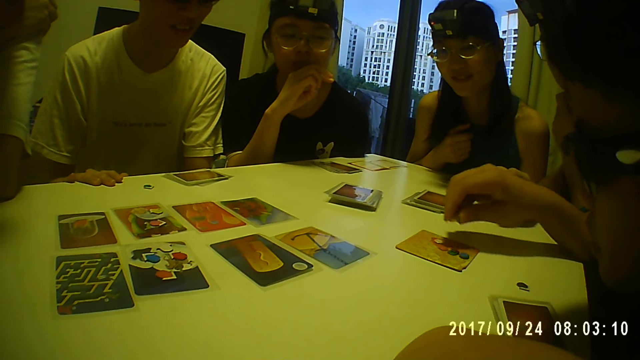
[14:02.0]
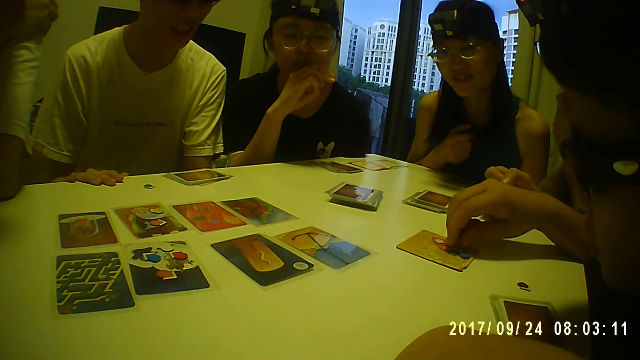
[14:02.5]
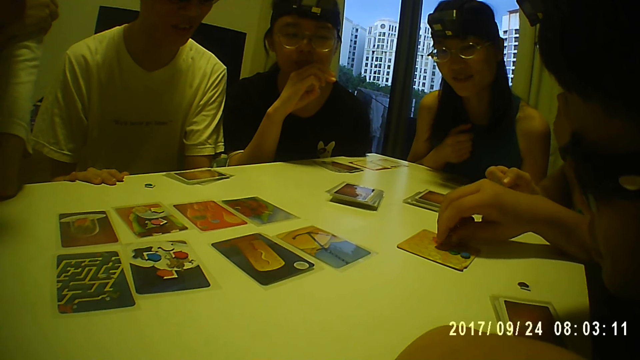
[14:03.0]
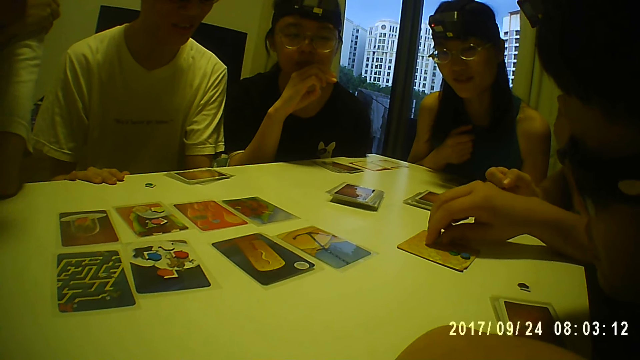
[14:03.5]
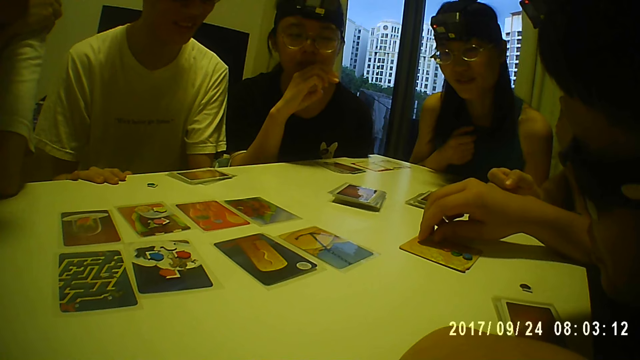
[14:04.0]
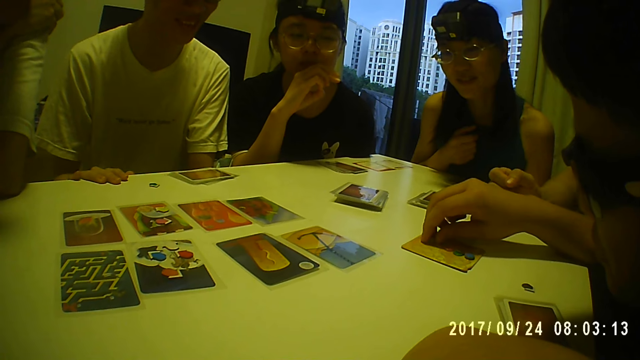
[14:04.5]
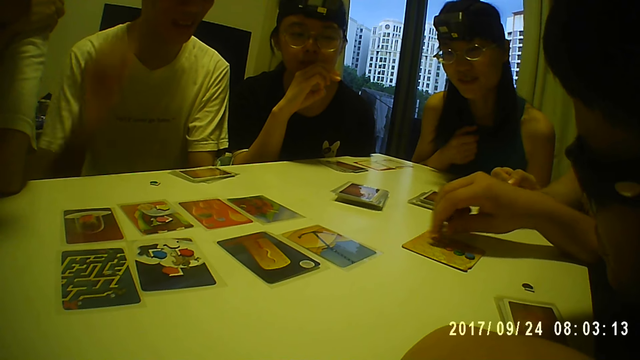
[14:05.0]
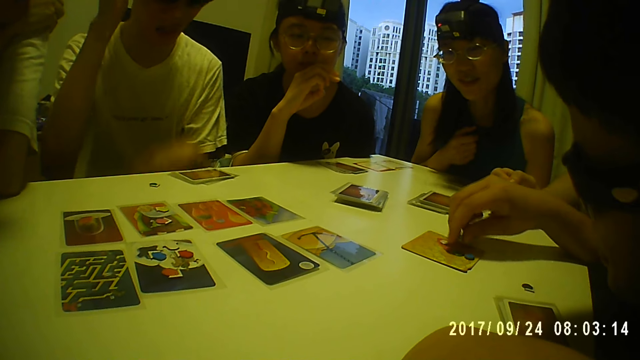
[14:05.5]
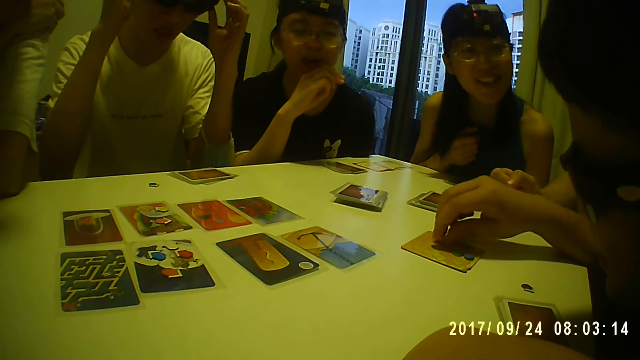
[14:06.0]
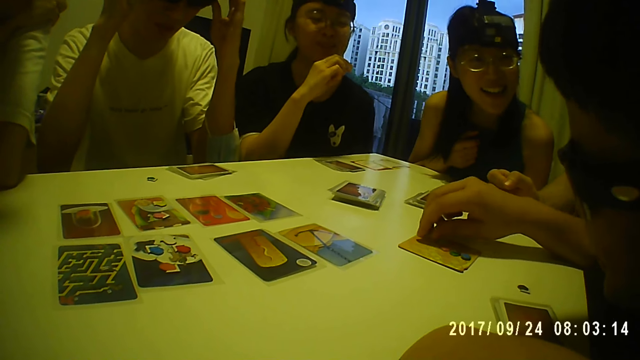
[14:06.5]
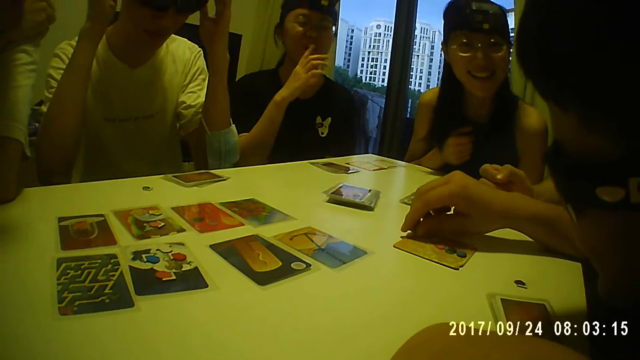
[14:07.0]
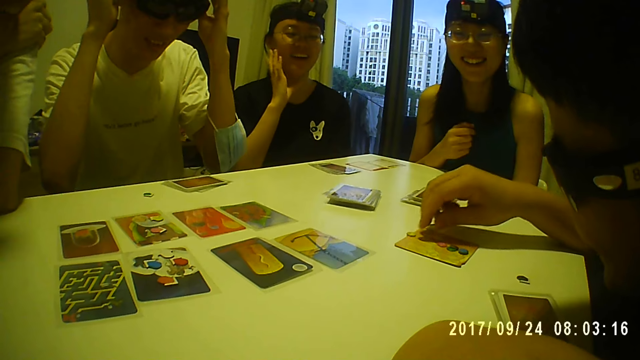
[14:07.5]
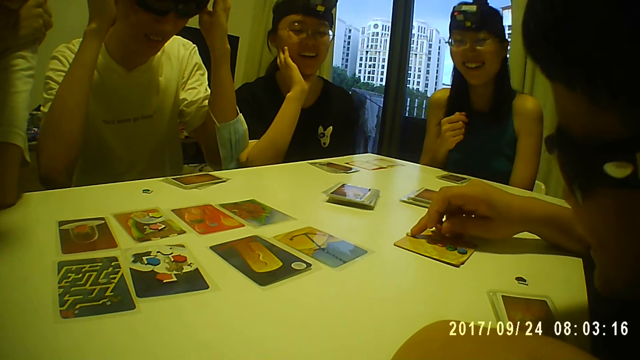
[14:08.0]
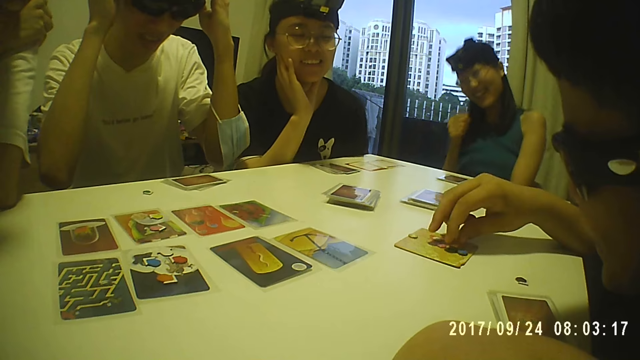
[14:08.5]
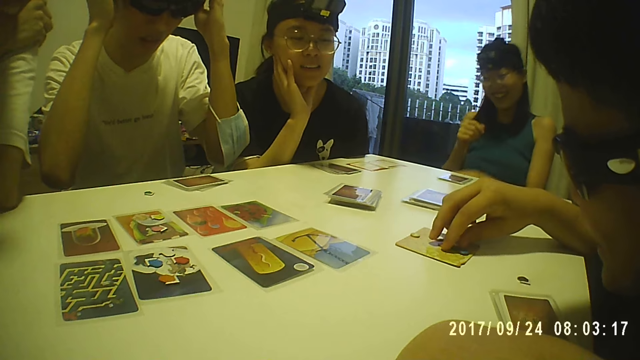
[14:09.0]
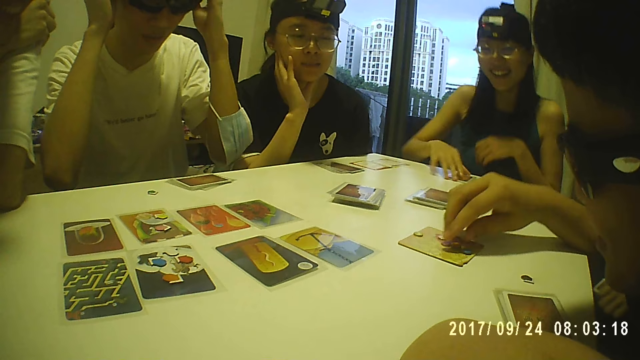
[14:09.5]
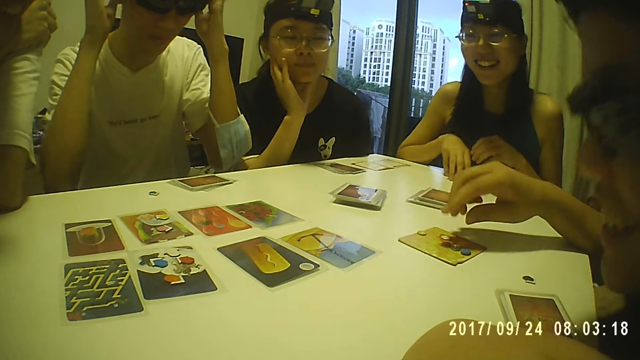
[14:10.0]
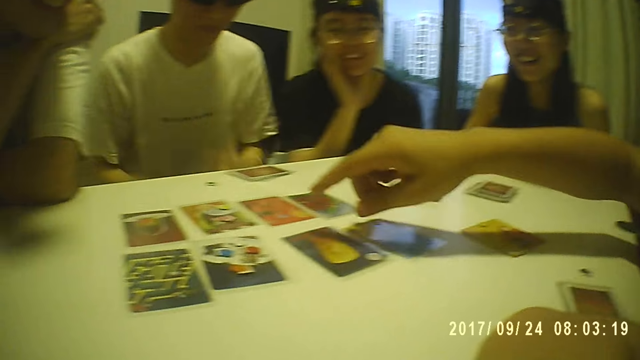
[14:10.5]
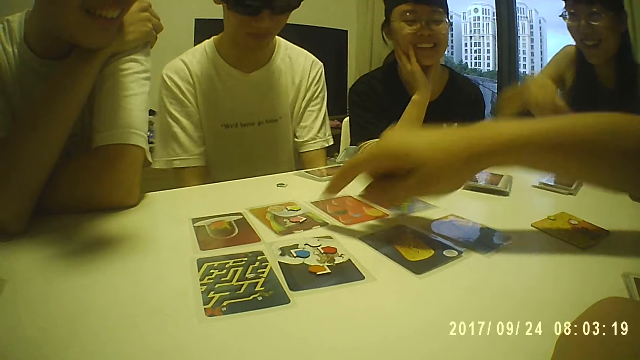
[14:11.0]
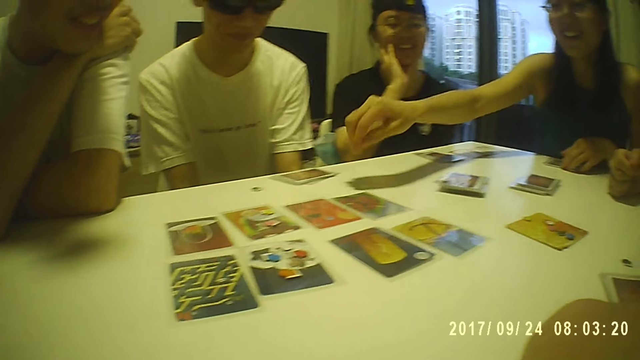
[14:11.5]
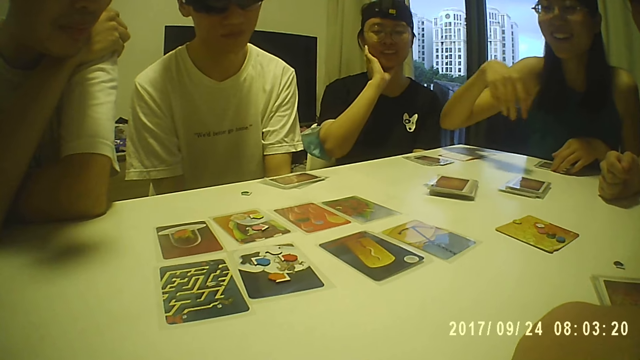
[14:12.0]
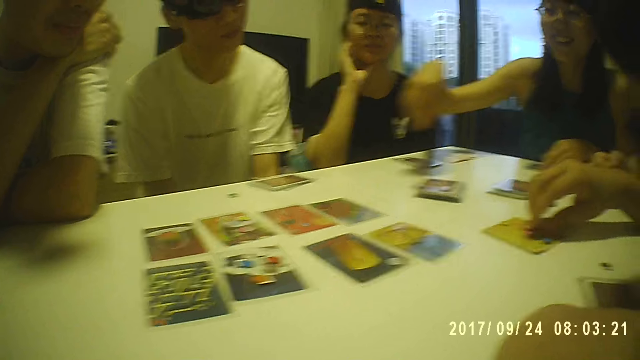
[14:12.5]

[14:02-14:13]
A man adjusts the camera. A woman talks to another man. The second man plays poker. A third man gestures his hand and holds his chin. The woman laughs. The second man plays poker. The woman holds the cards. The second man gestures his hand, points at a card and pulls his hand off the card. The woman stretches her hand and folds her hand. A man picks a coin from the top of a card on the table.

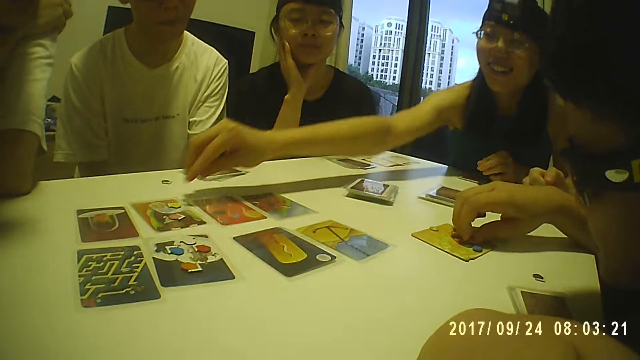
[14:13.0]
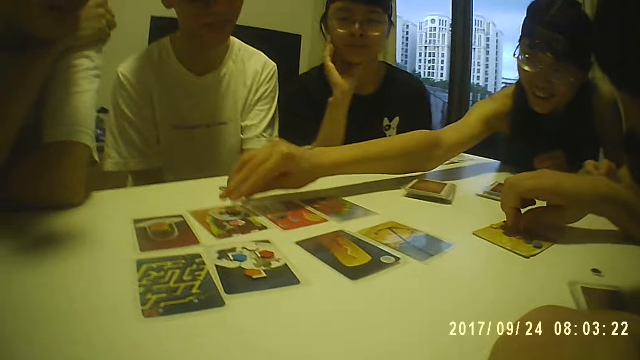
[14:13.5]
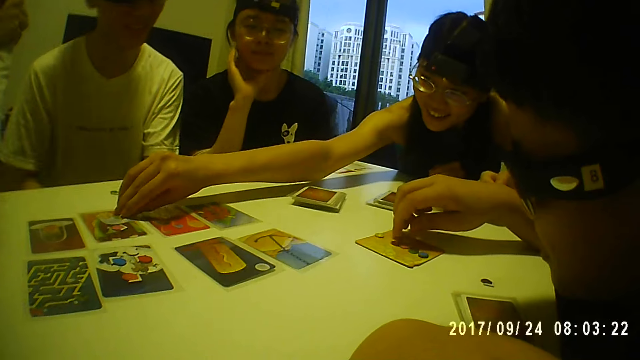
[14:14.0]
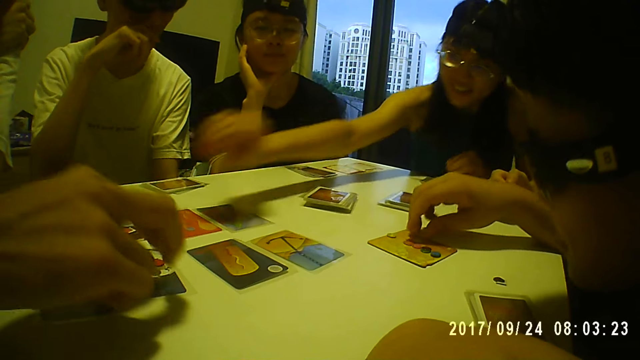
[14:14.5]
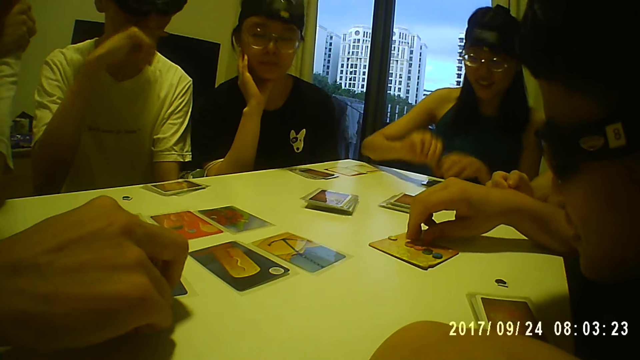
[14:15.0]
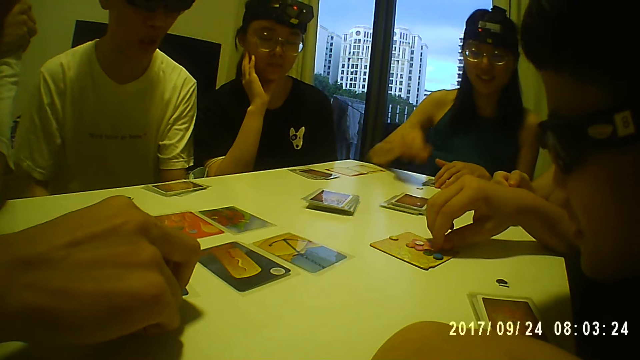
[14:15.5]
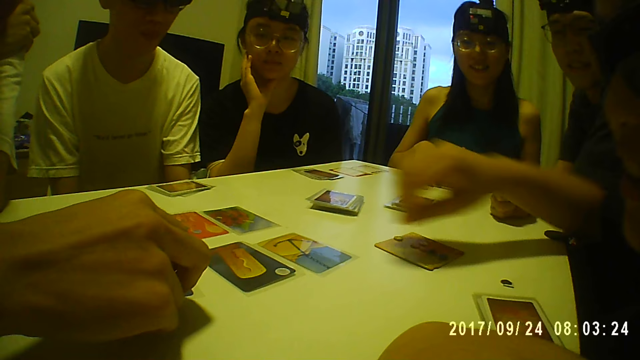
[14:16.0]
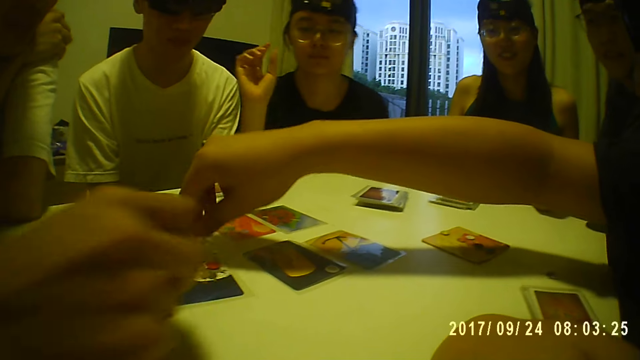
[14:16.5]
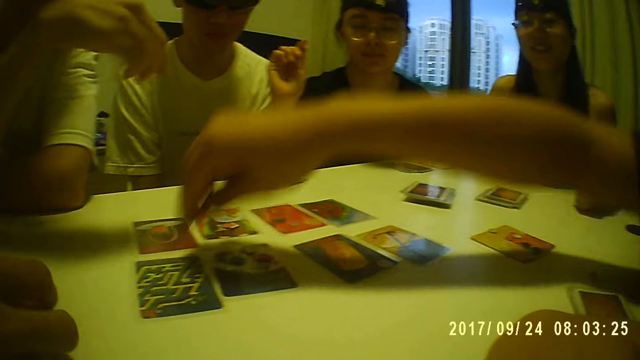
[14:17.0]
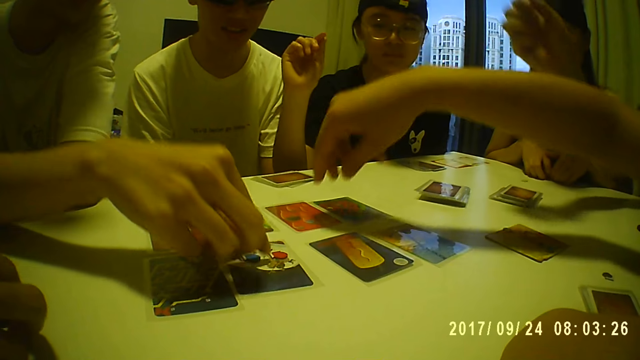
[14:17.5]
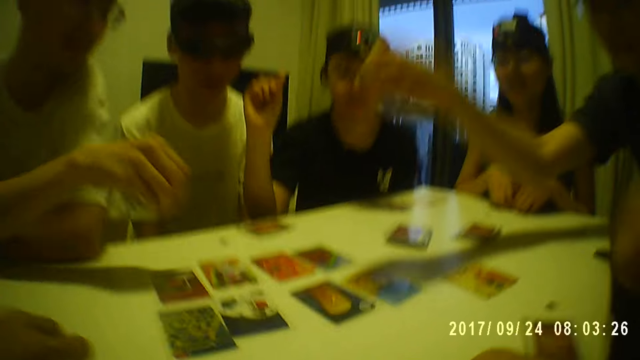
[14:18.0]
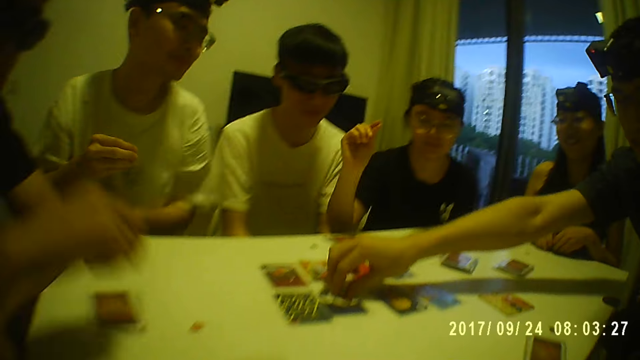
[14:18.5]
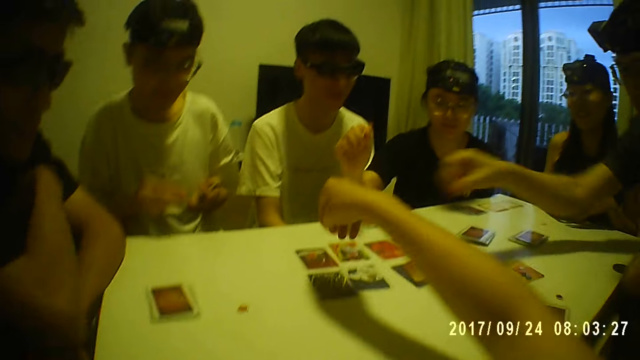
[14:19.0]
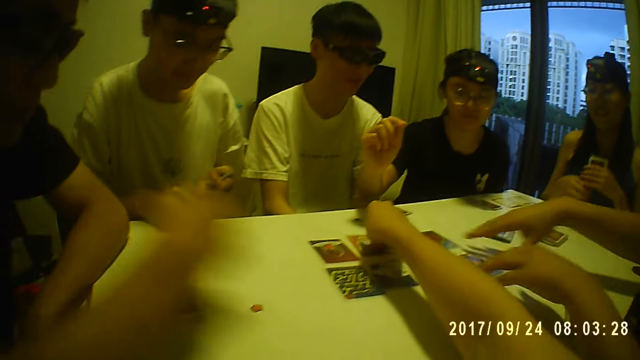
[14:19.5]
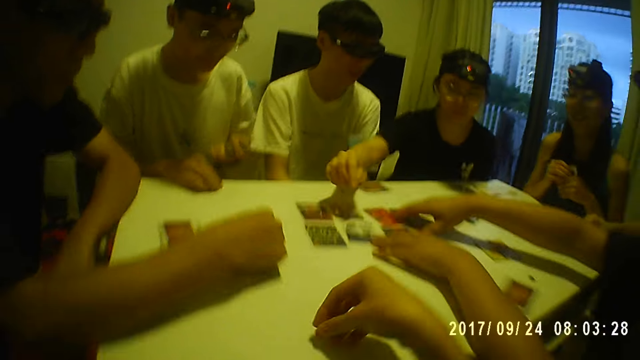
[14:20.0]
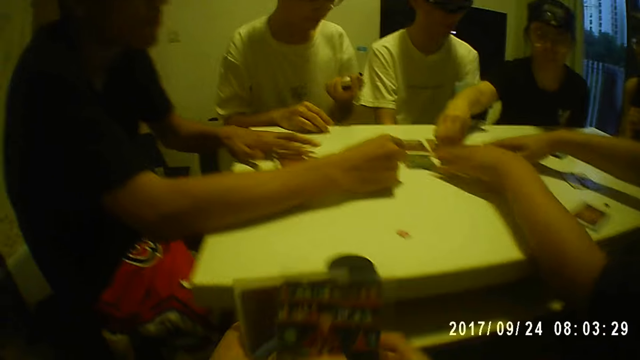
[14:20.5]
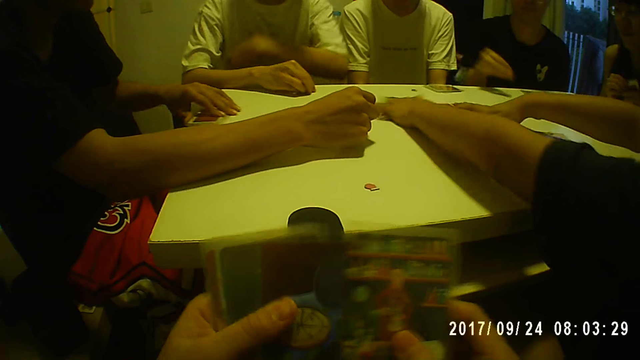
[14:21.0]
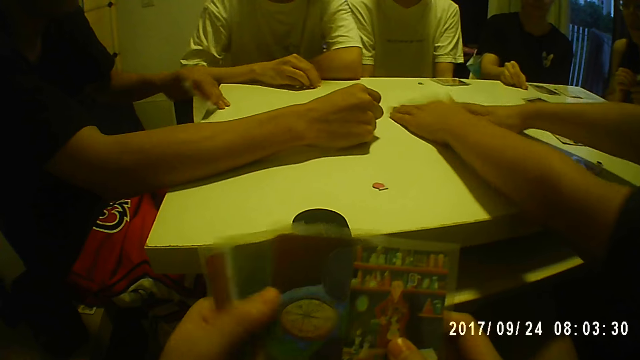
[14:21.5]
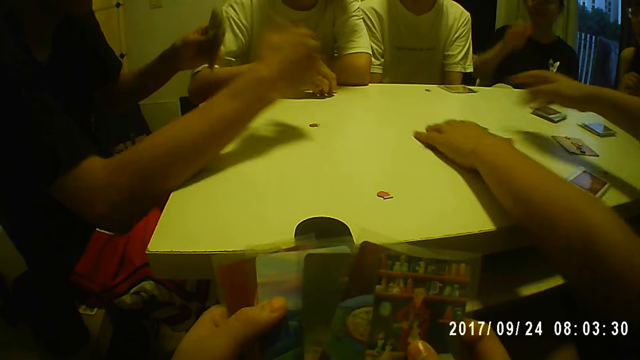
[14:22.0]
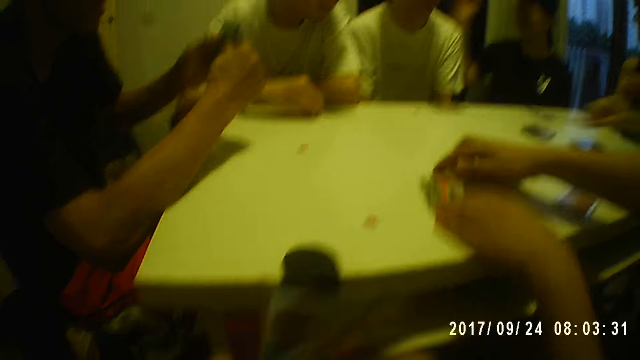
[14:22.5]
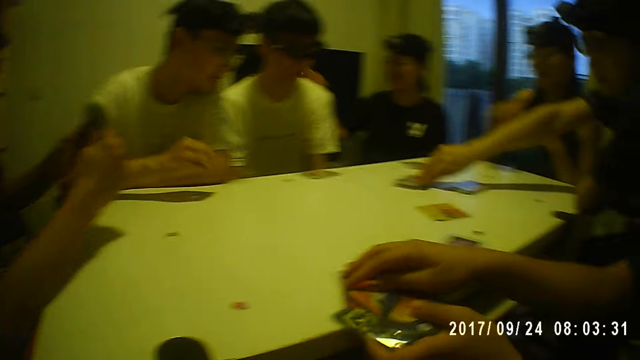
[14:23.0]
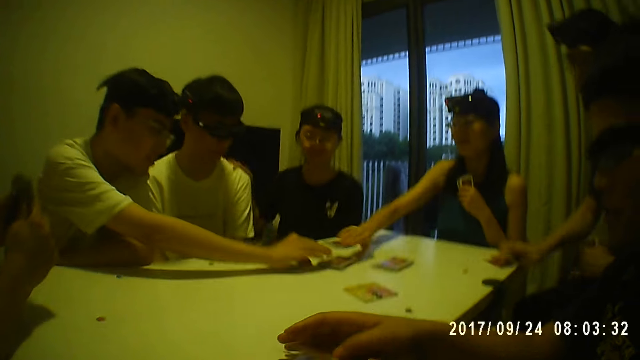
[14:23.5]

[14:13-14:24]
A woman picks a token point. A man plays poker. Another man picks a token point. A third man wipes his nose with his hand. The first man plays poker. The woman puts the token point on the table. The first man pulls his hand off the token point. The second man picks a token point. A fourth man picks a token point. A fifth man picks a token point. The camera wearer takes a coin from the top of a card on the table. The first man holds the cards with both hands. The fourth man puts the token point on the table. The camera wearer drops the coin on the table. A sixth man picks a token point. The camera wearer spreads the cards. The first man holds the cards with both hands. The camera wearer shuffles the cards in his hands. The first man gestures his hand and pulls the card off the table. The second man holds the cards with both hands. The fifth man picks a card. The fourth man picks a card. The fifth man puts the card on the table. The first man examines the cards.
